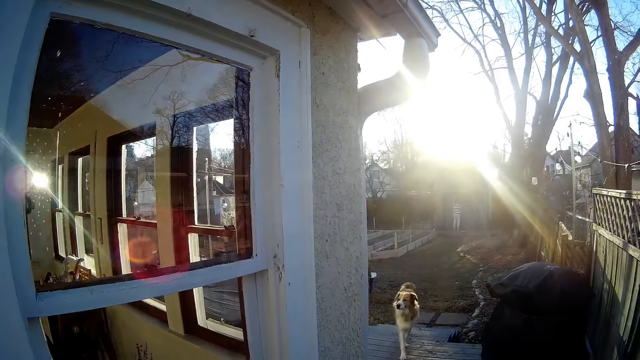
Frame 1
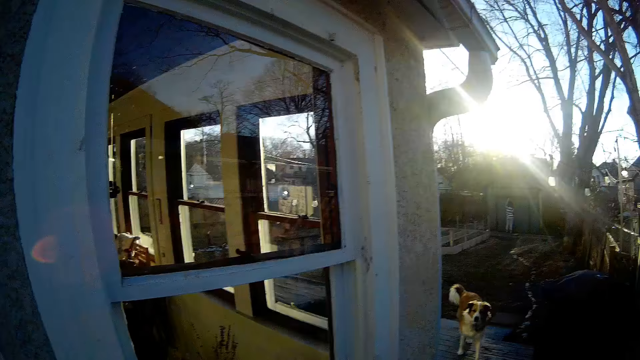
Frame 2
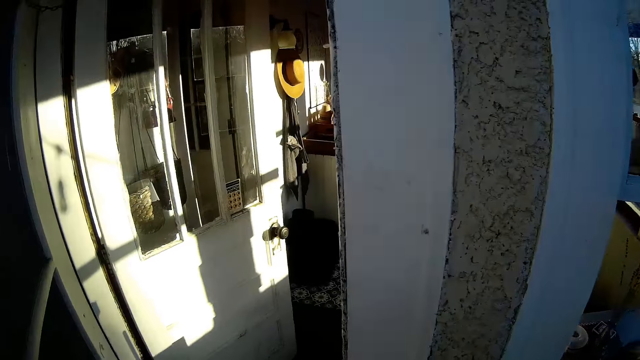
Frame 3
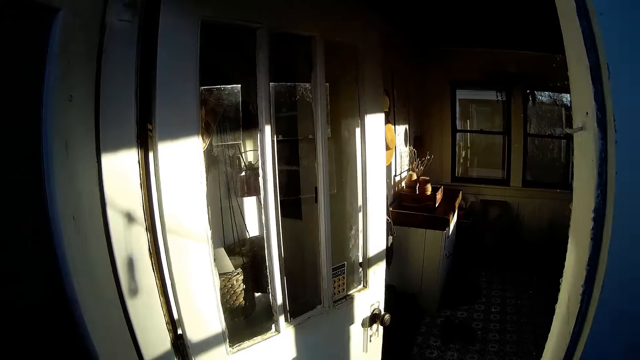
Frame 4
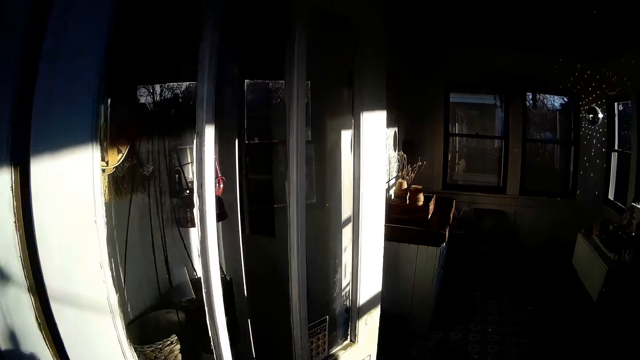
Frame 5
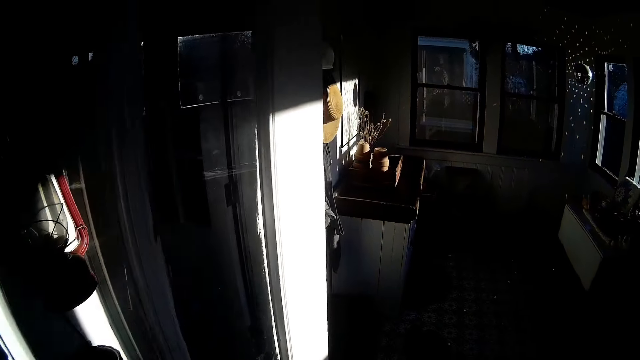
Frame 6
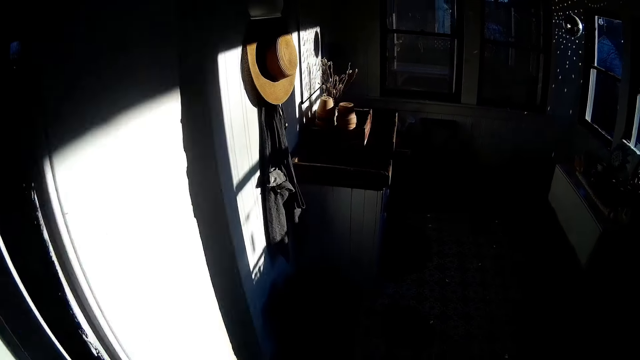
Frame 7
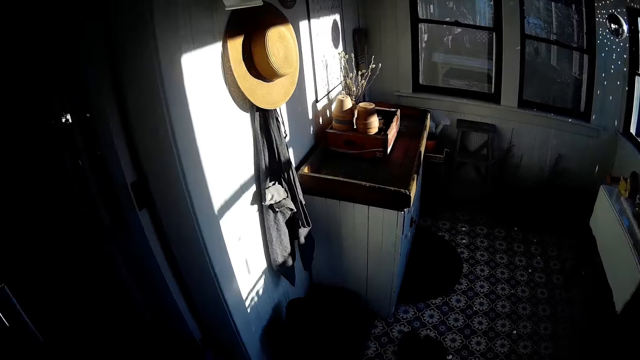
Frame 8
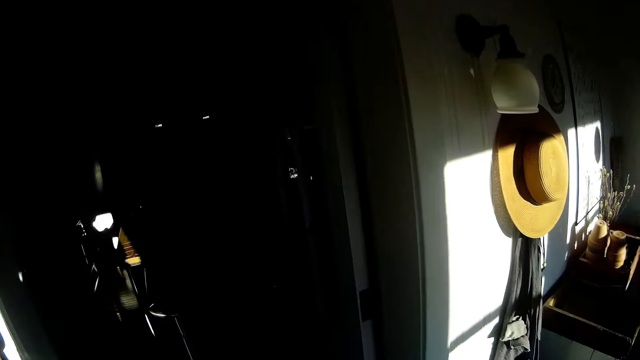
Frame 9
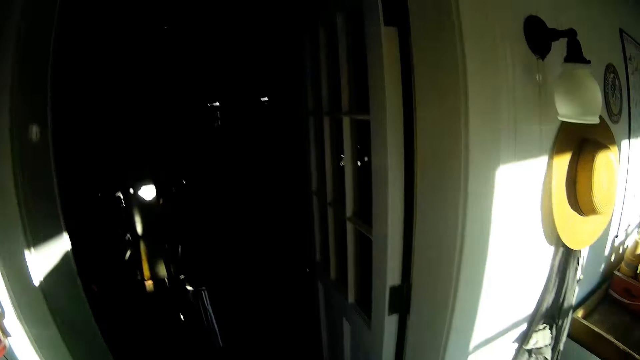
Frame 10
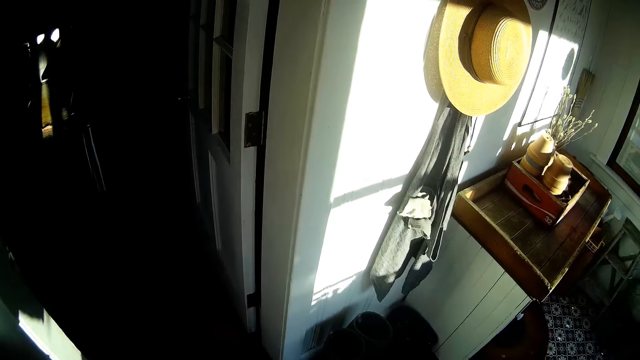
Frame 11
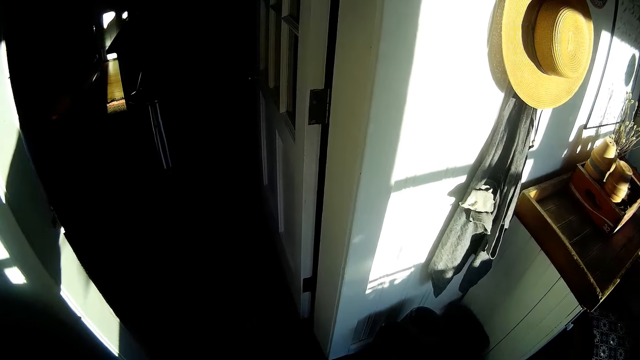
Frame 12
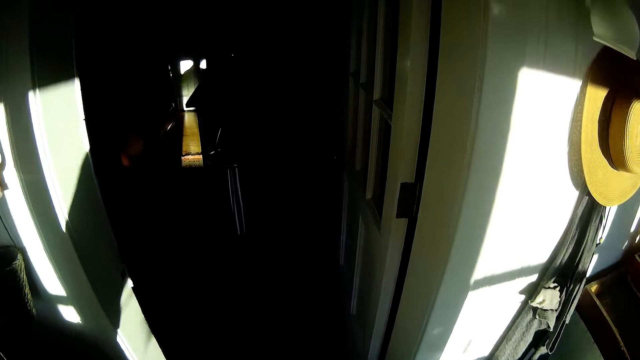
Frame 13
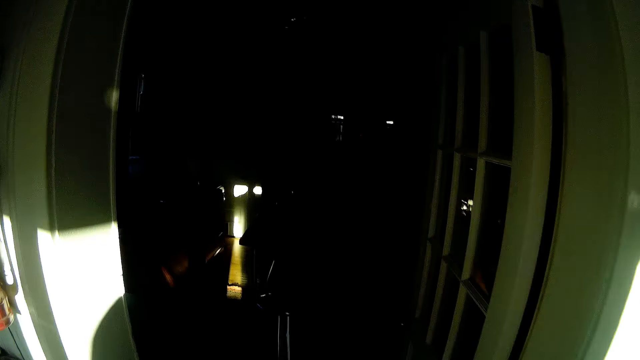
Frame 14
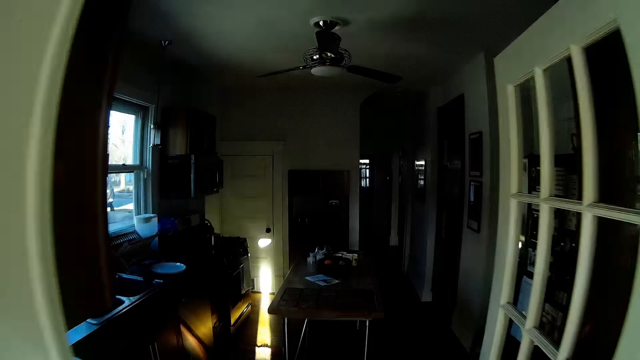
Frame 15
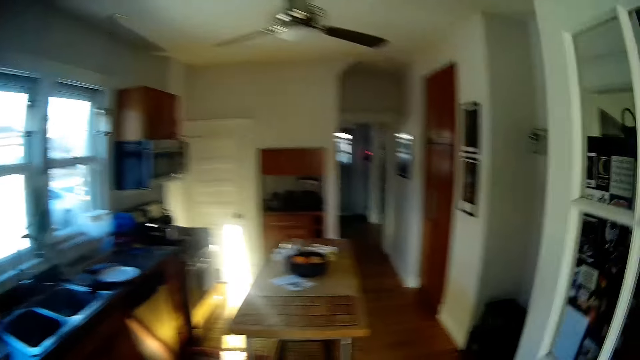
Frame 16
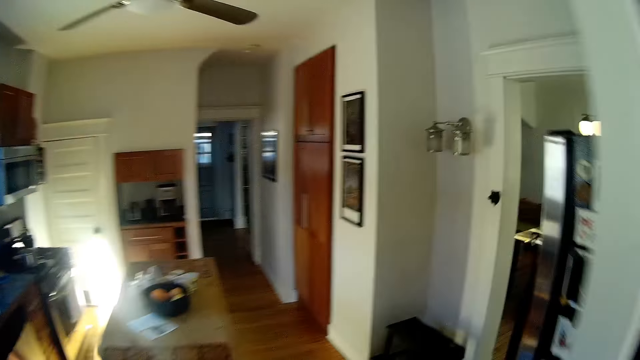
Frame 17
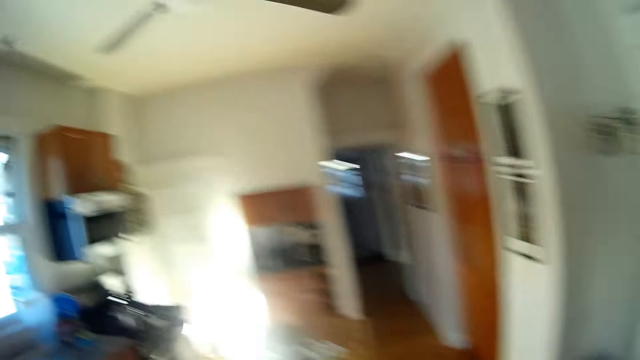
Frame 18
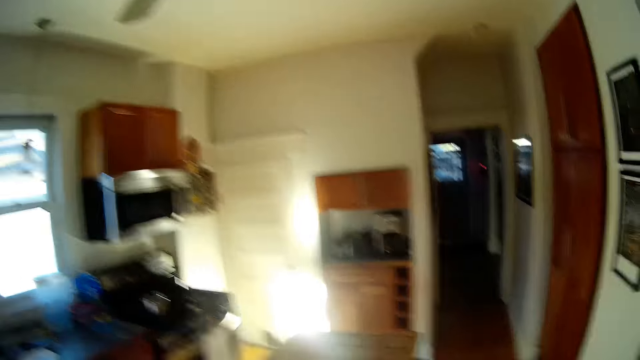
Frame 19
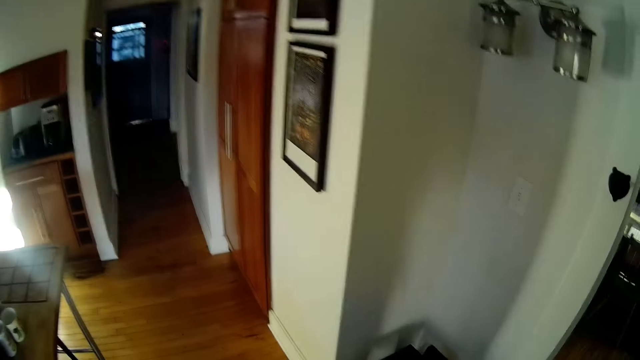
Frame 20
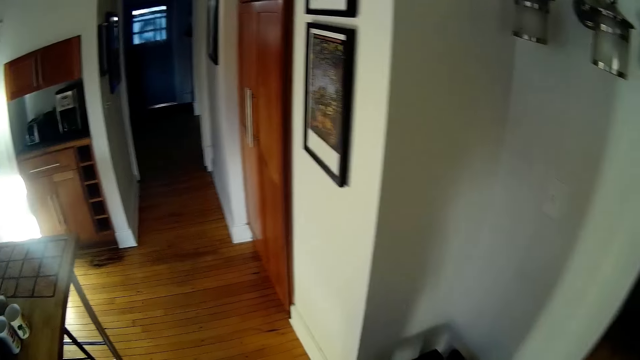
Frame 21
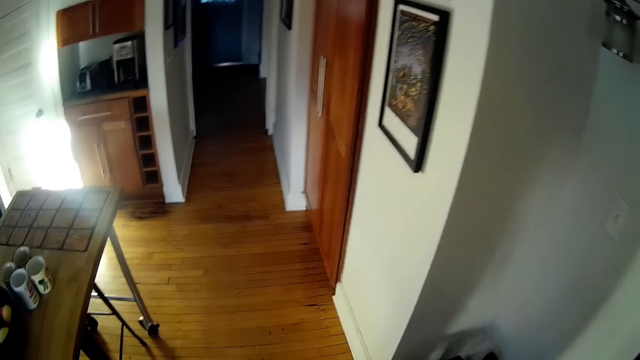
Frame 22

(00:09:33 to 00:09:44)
The camera wearer opens a door of an apartment with his left hand. He walks into the apartment. He walks into a kitchen.

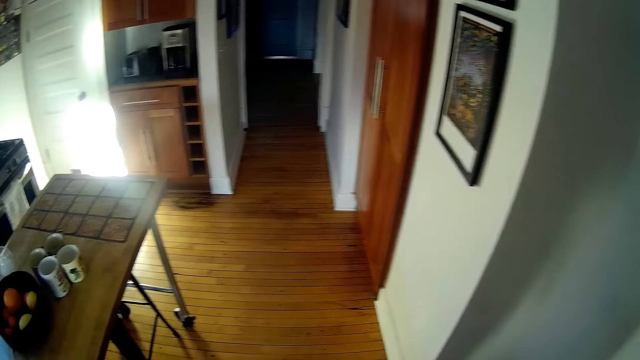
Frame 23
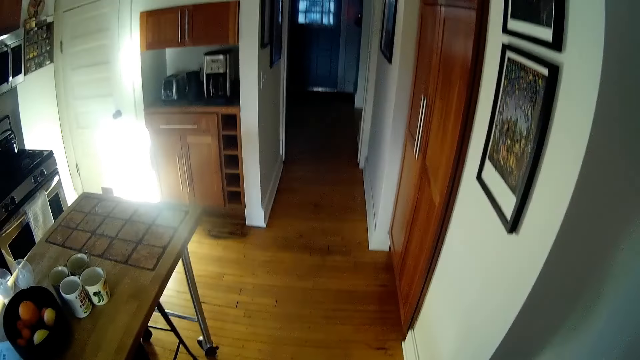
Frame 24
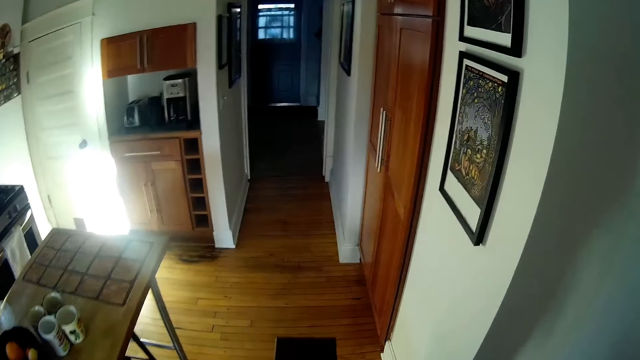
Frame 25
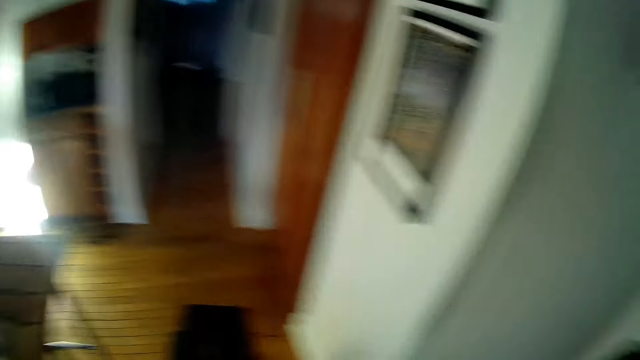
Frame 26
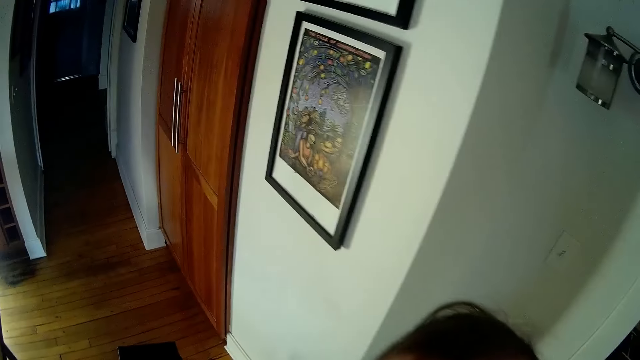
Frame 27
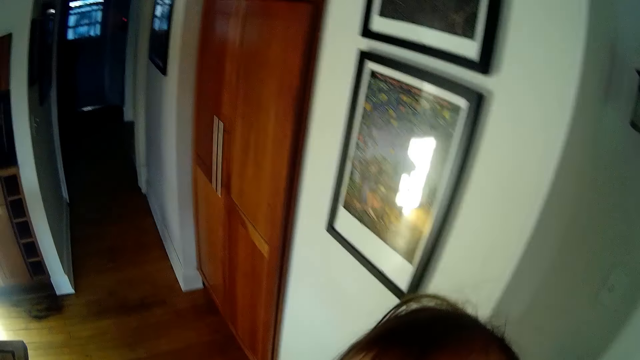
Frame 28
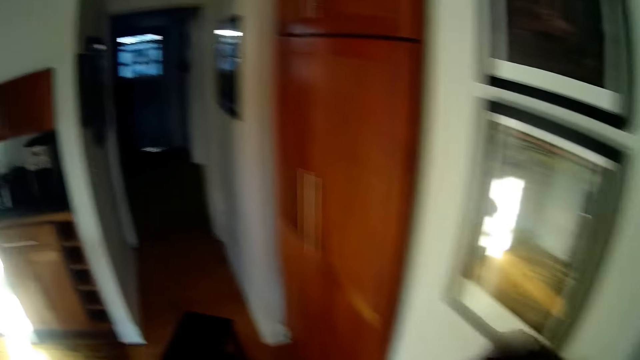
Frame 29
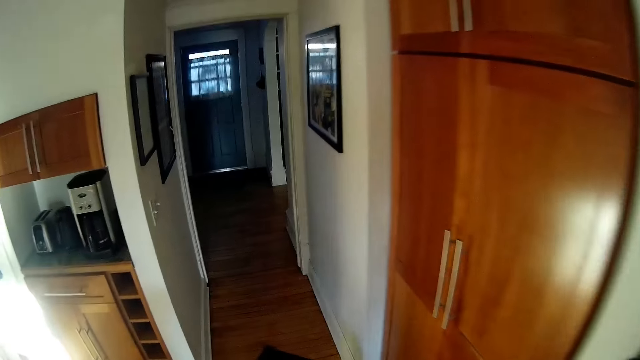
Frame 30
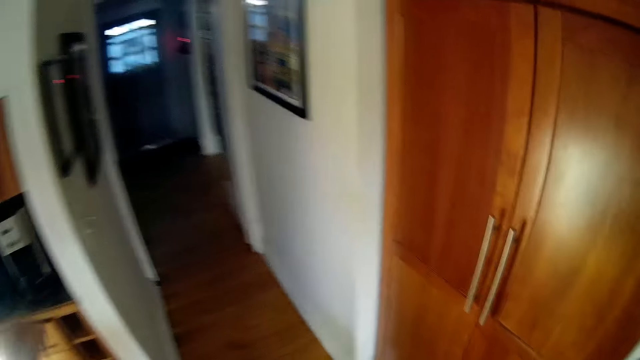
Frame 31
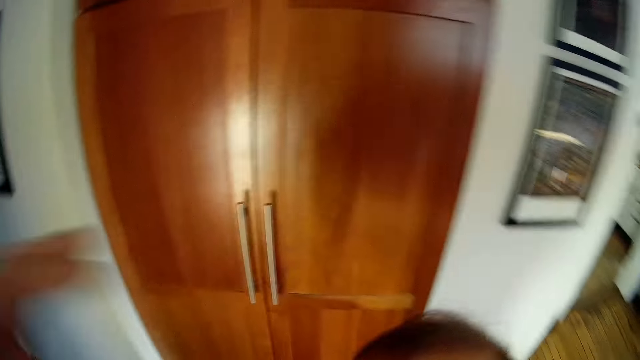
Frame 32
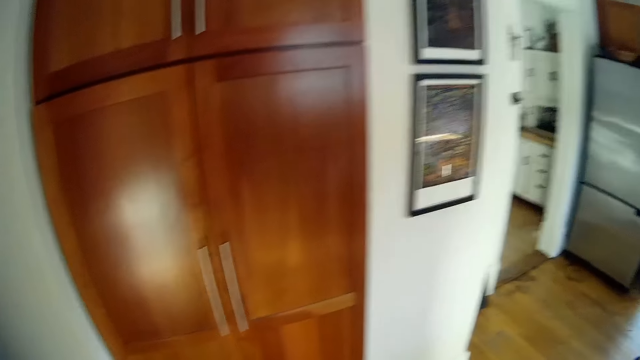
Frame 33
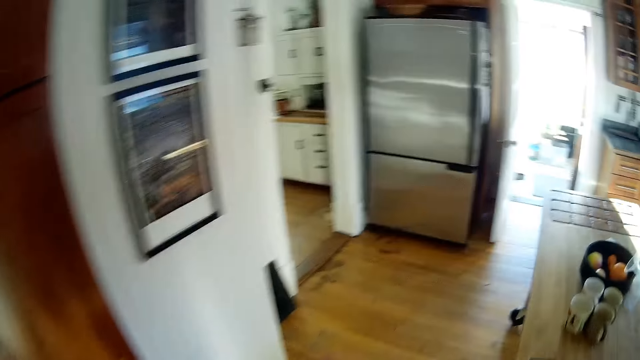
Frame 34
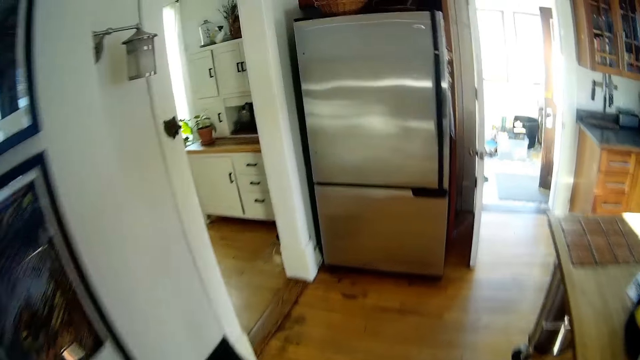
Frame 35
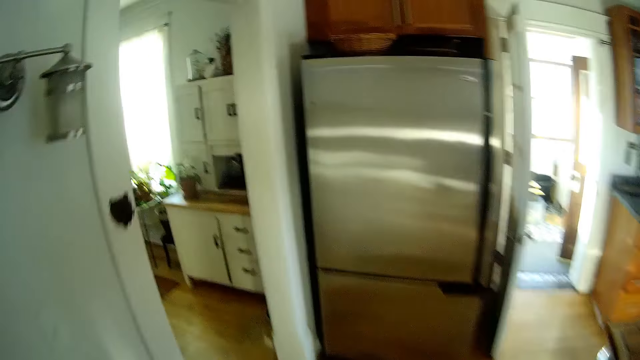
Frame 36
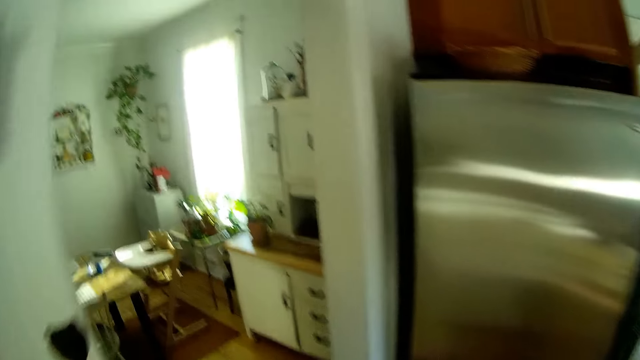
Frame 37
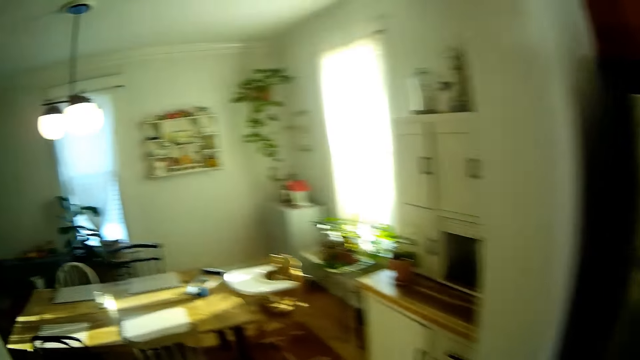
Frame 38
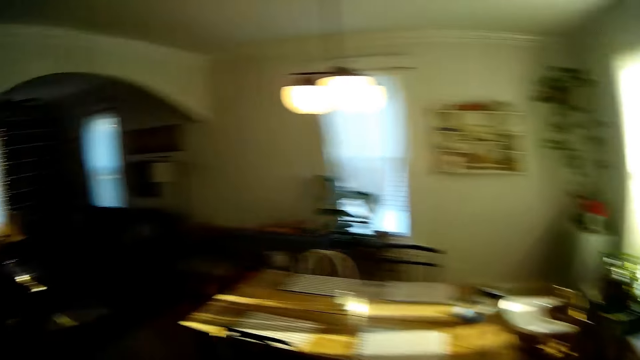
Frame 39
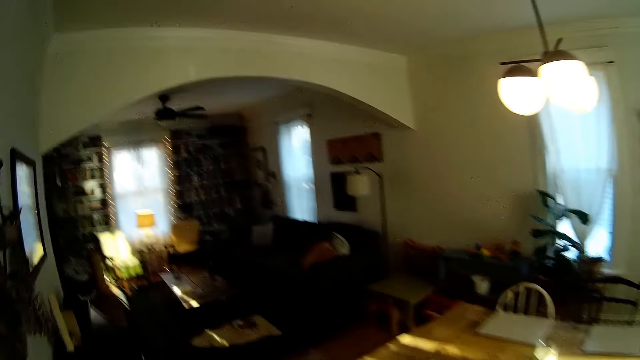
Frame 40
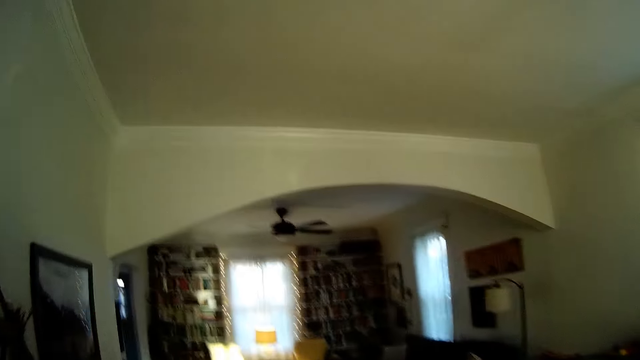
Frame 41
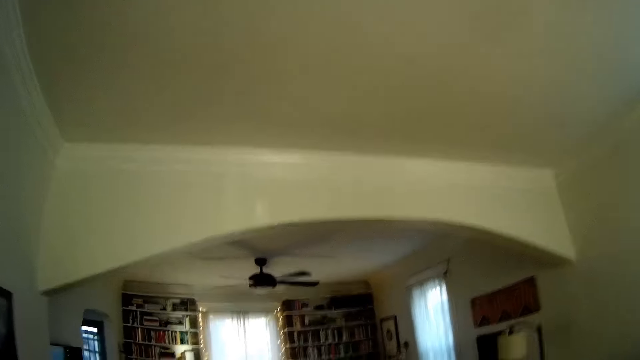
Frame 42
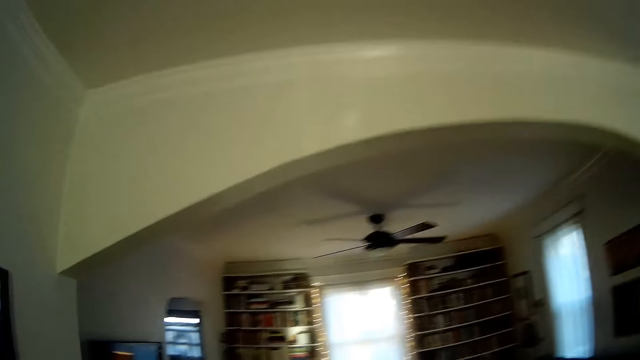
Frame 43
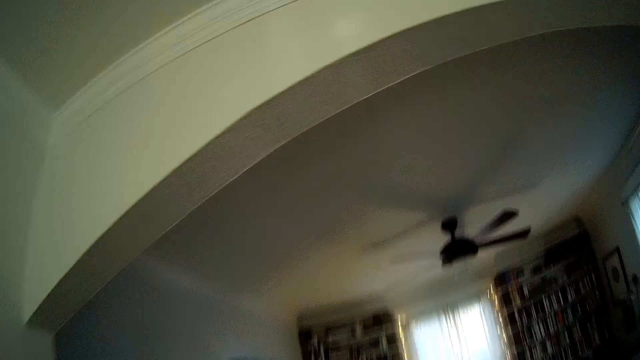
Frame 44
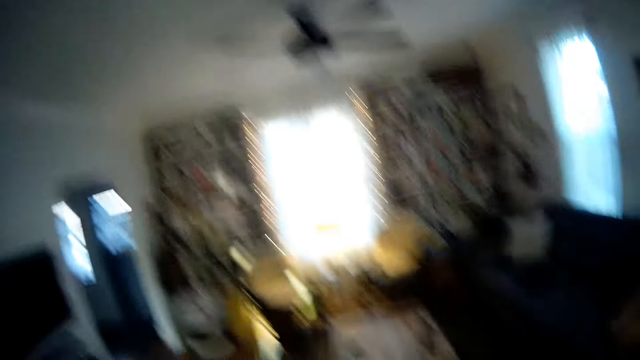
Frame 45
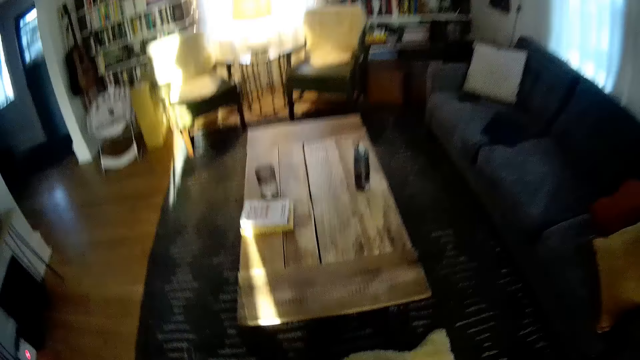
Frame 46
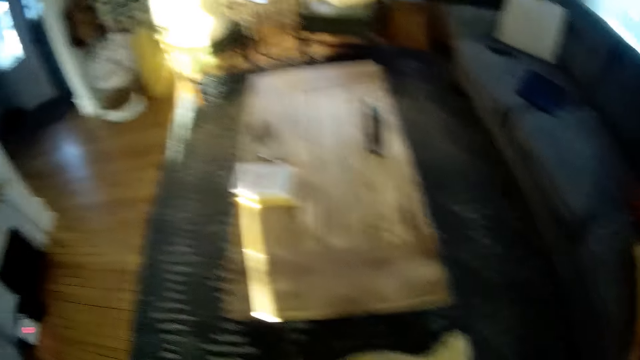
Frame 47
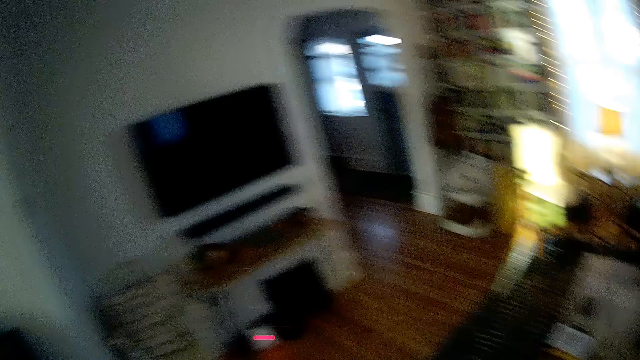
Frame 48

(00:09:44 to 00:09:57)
The camera wearer interacts with a baby. They interact with a woman. They walk around the house. They walk into a sitting room.
